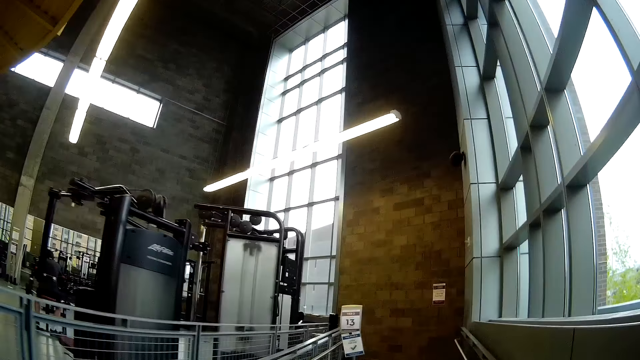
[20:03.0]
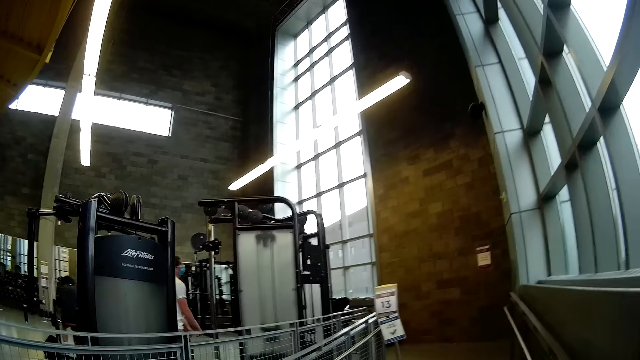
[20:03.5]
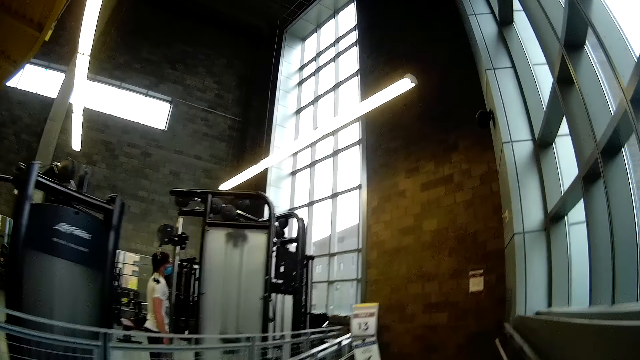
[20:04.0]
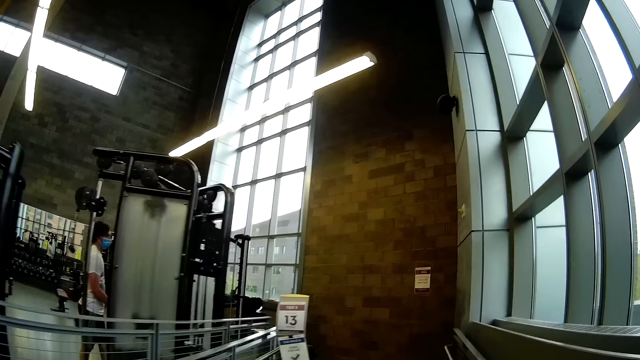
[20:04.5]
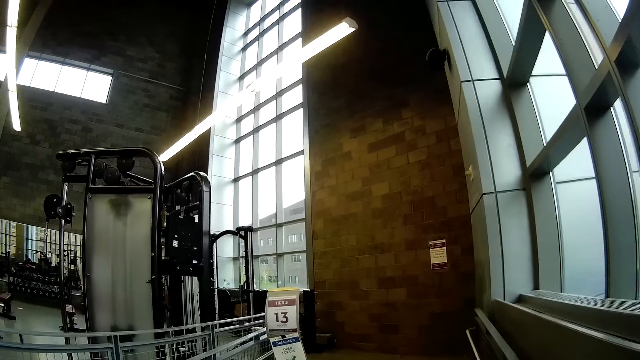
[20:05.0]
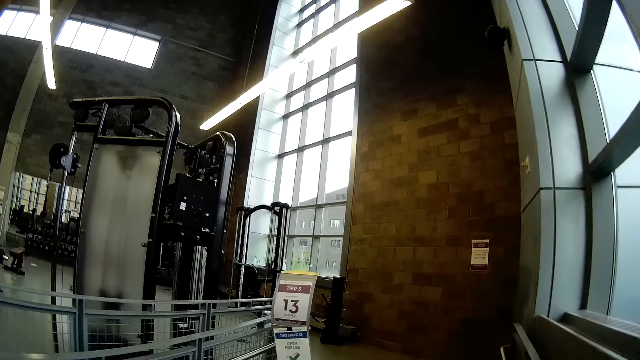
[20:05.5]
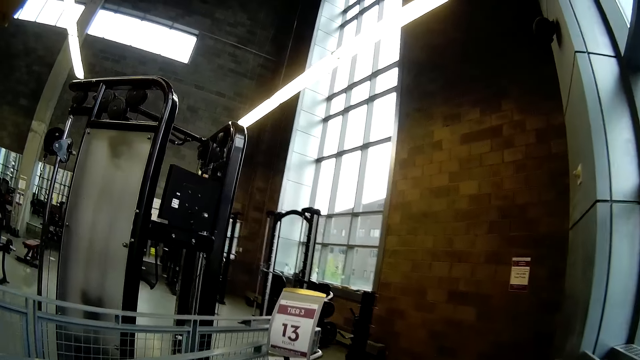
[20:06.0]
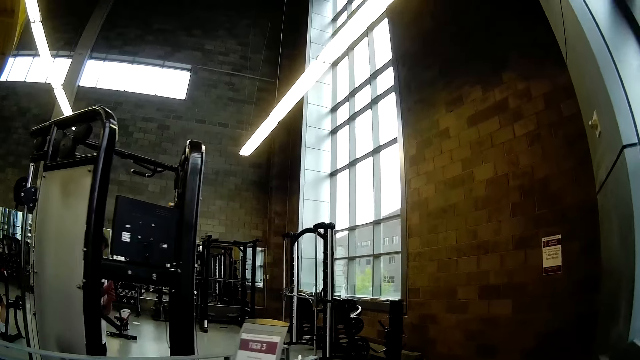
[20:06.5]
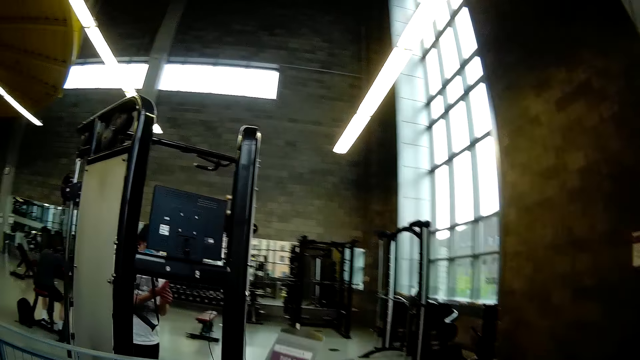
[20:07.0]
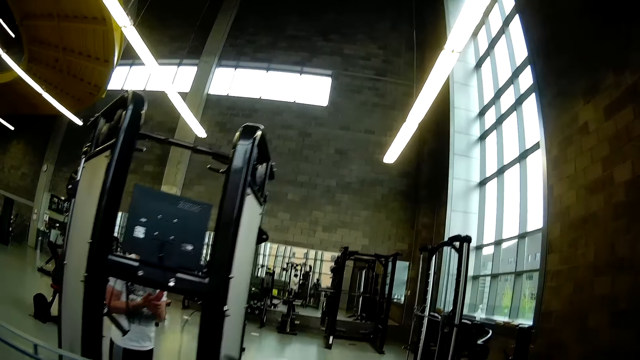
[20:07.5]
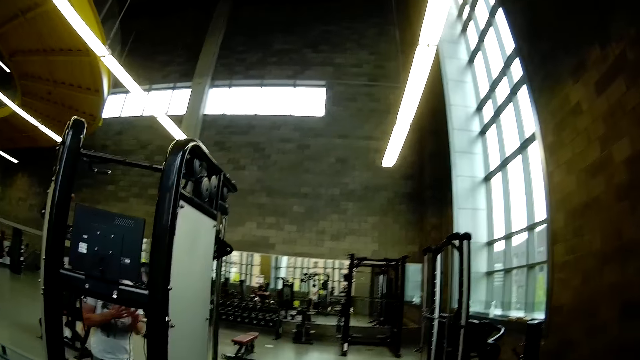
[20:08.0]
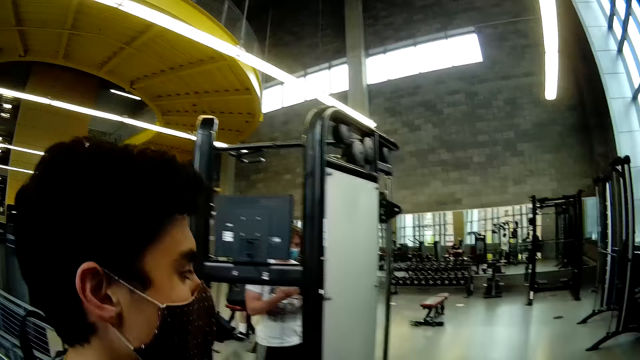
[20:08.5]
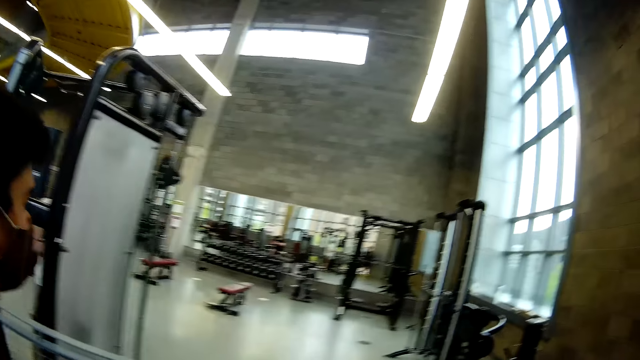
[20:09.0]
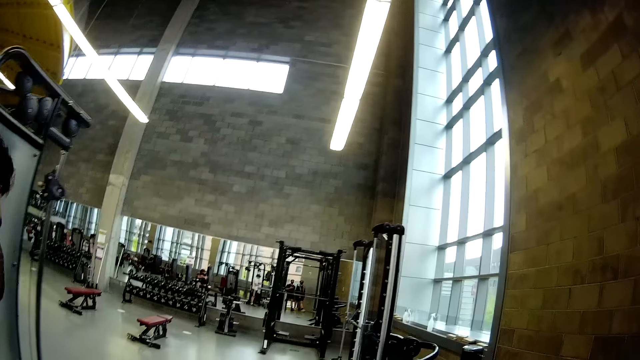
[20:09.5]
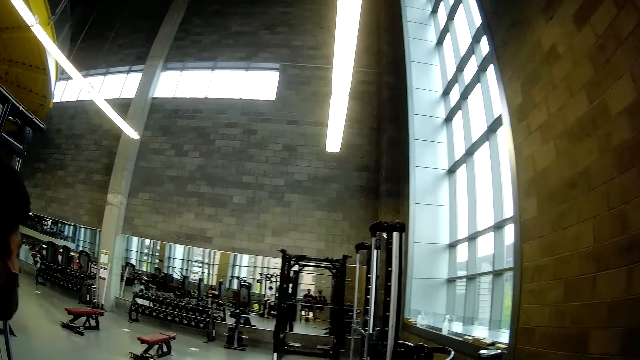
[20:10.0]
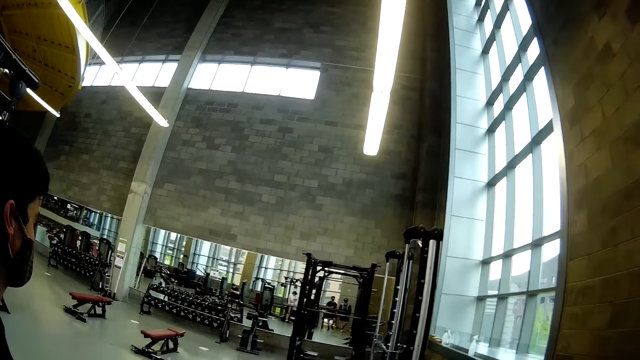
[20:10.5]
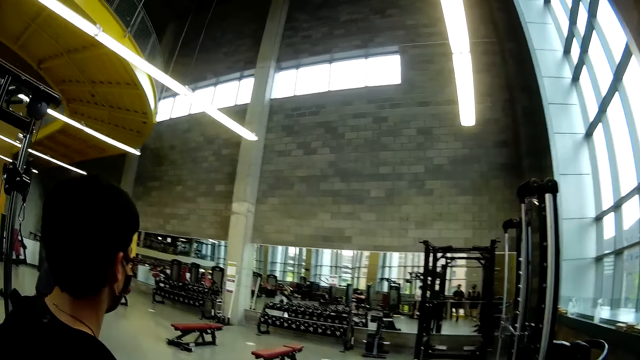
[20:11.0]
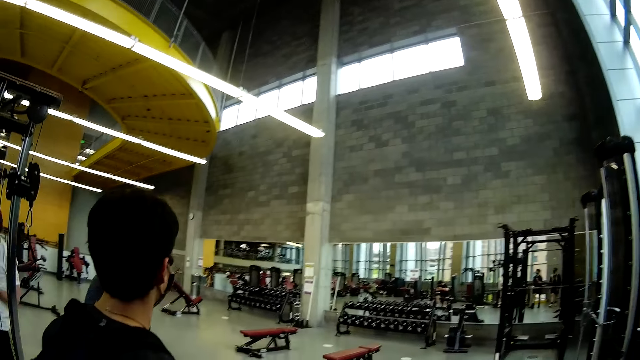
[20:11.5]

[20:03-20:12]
A man checks his right hand.

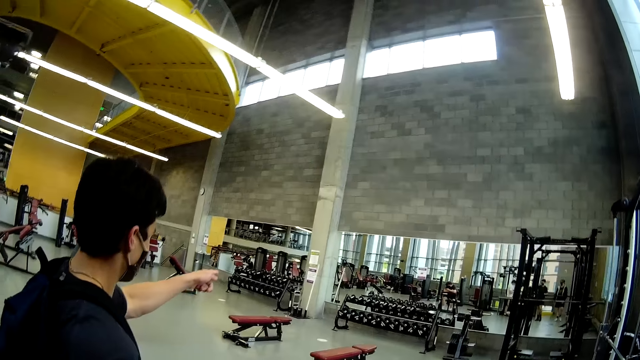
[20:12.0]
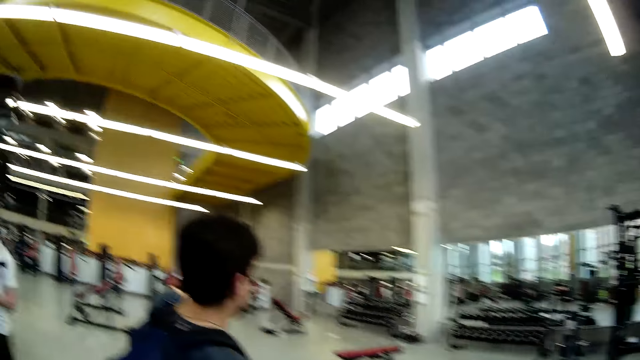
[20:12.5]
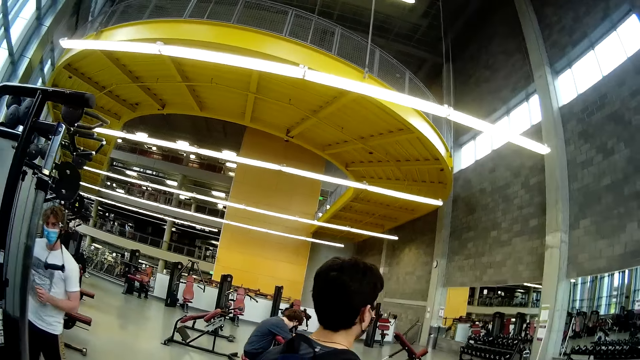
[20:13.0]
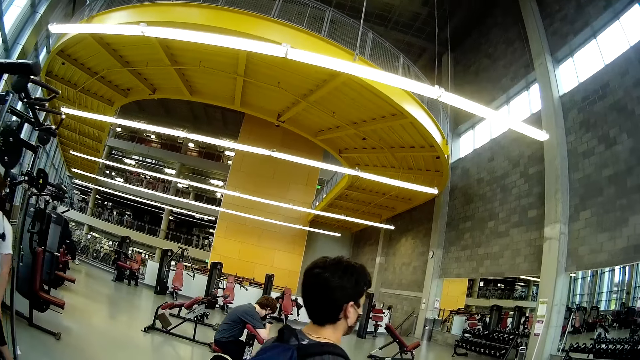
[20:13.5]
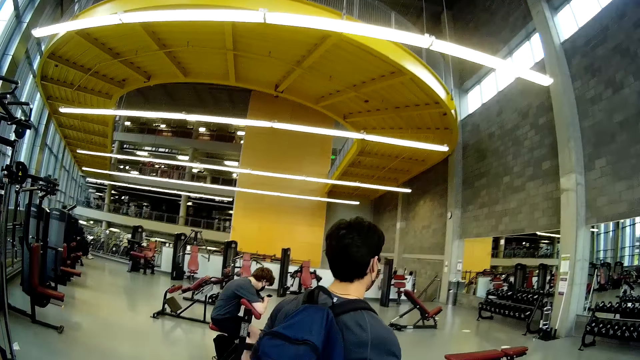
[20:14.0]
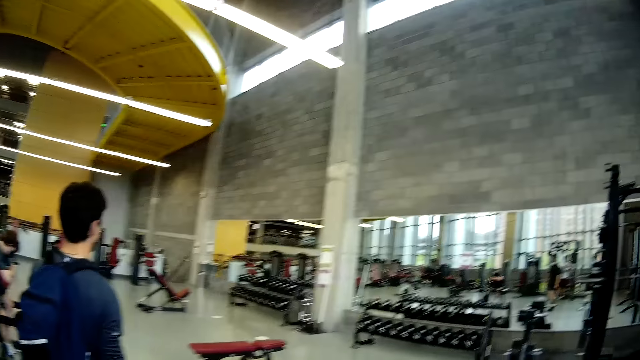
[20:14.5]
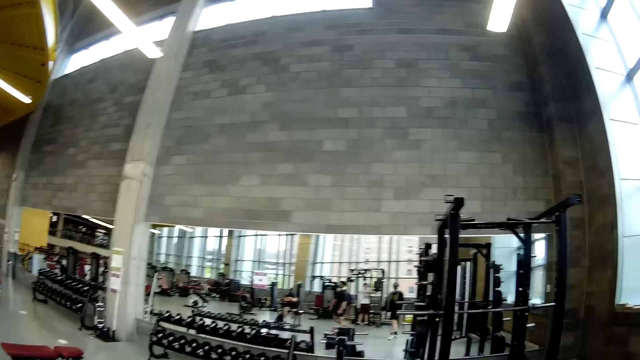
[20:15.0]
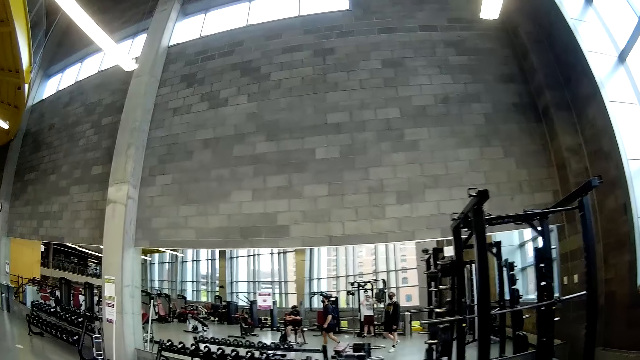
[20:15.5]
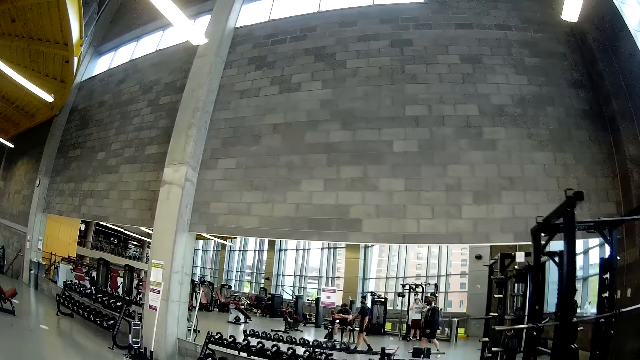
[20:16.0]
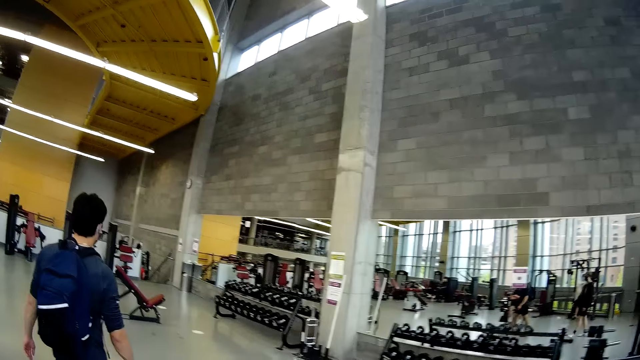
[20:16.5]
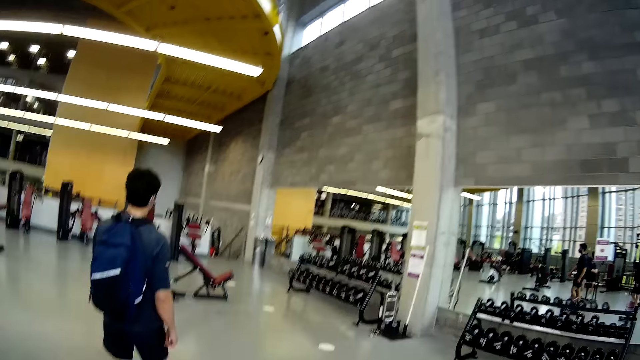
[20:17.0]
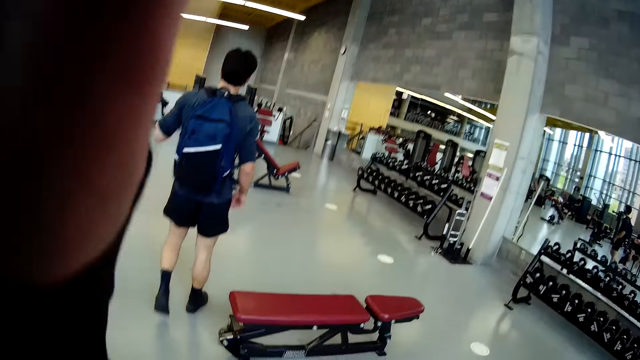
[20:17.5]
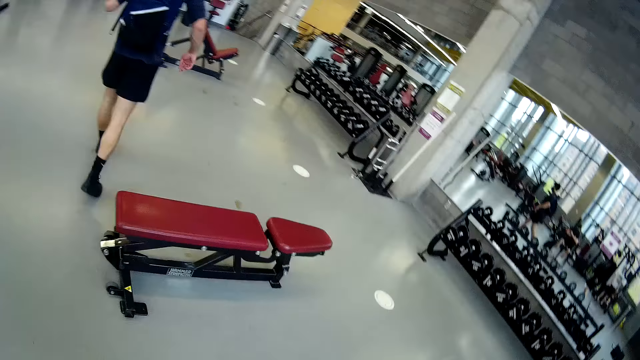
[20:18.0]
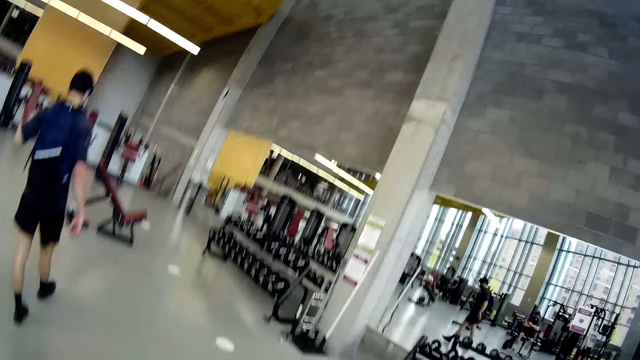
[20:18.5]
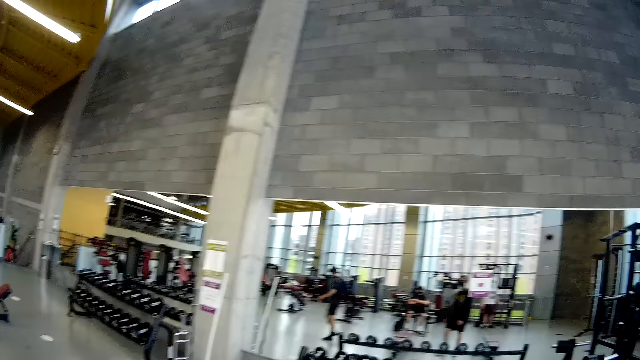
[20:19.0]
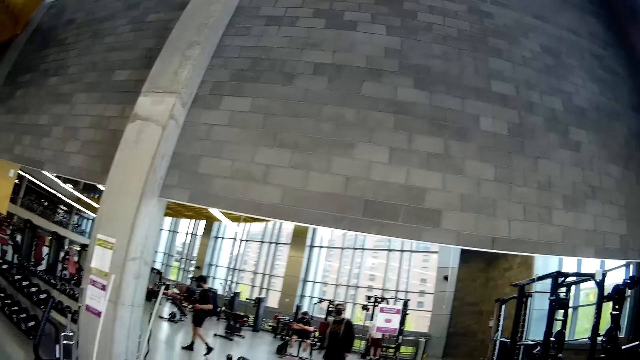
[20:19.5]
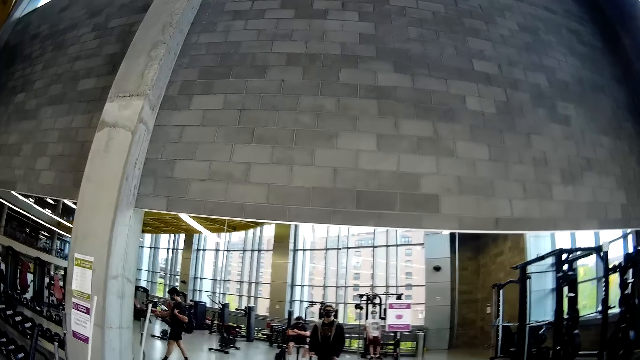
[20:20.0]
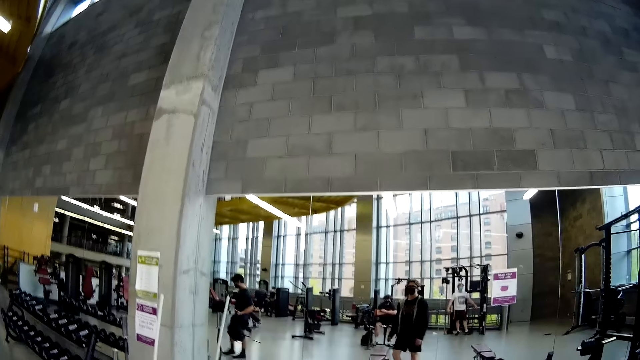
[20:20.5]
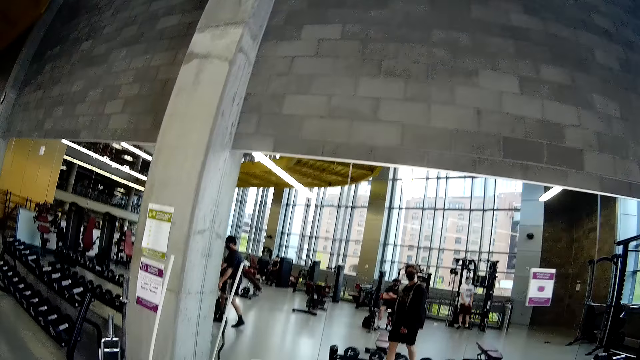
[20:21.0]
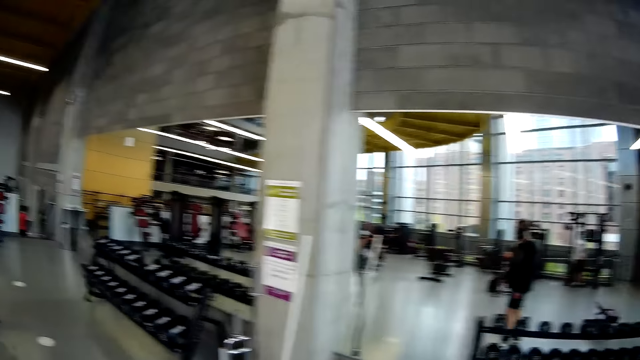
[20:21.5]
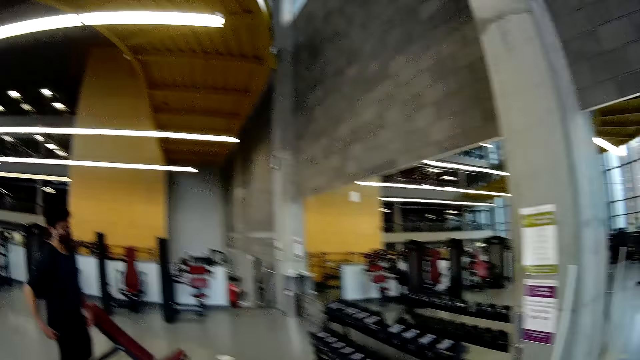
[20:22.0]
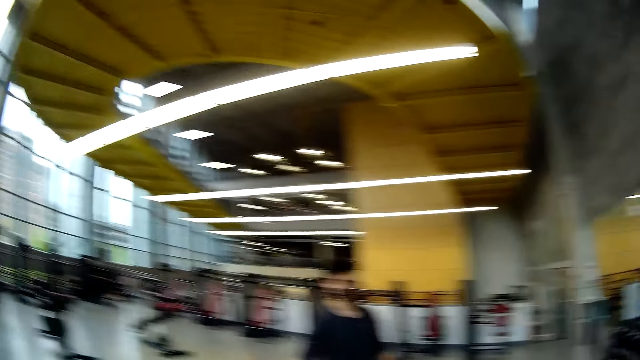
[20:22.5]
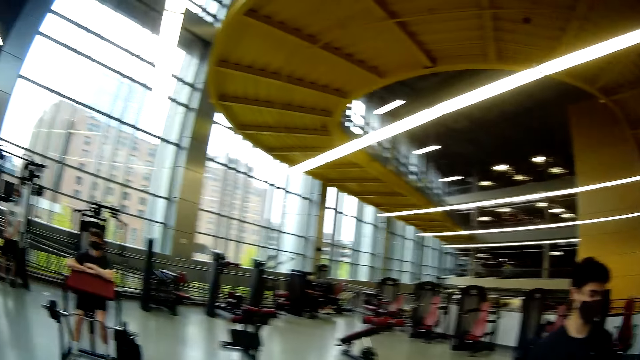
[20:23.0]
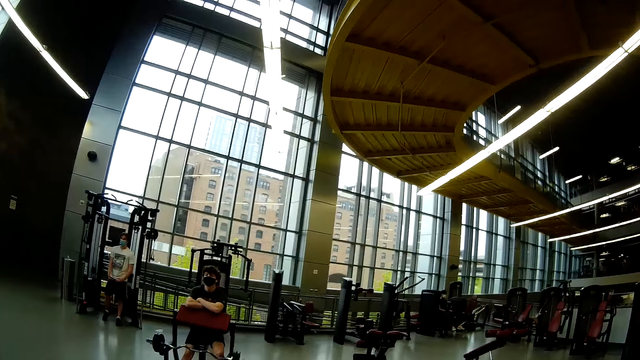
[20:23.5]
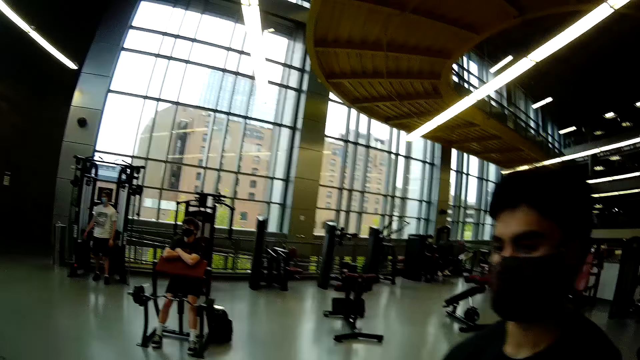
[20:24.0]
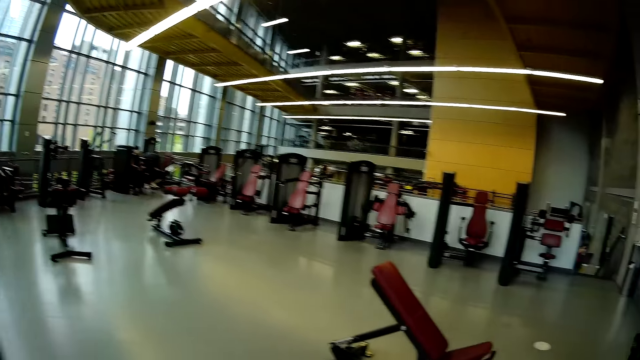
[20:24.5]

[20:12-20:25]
A man operates a phone with his right hand. The camera wearer raises up a hand. He touches his face with his left hand. The other man removes a bag from his back with his left hand and drops the bag on the floor with his left hand.
